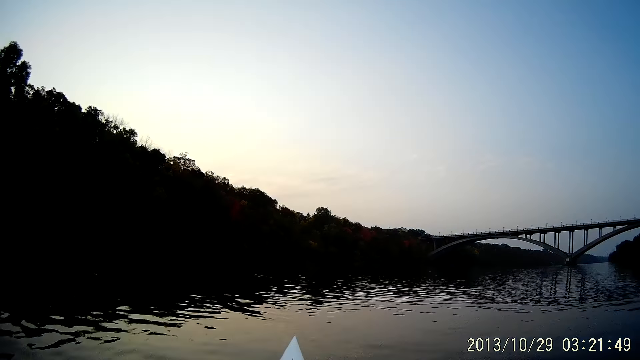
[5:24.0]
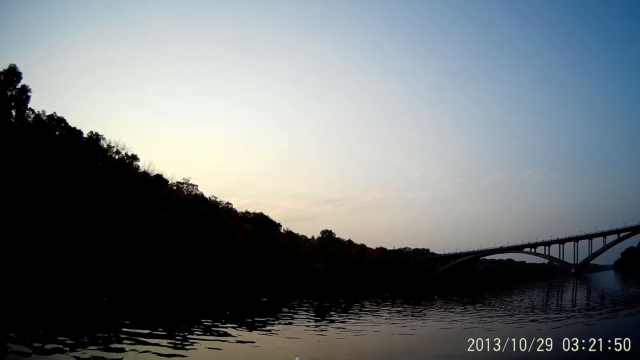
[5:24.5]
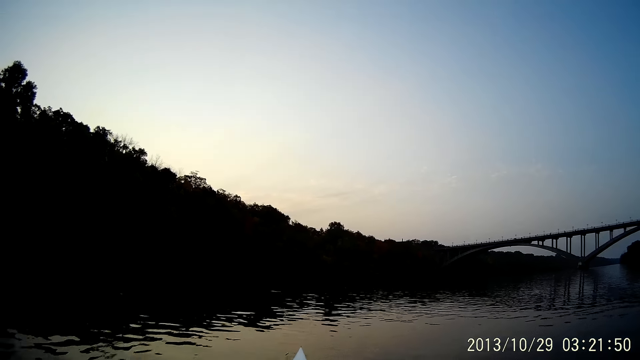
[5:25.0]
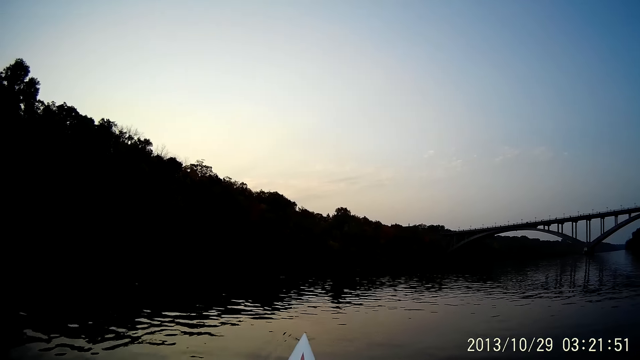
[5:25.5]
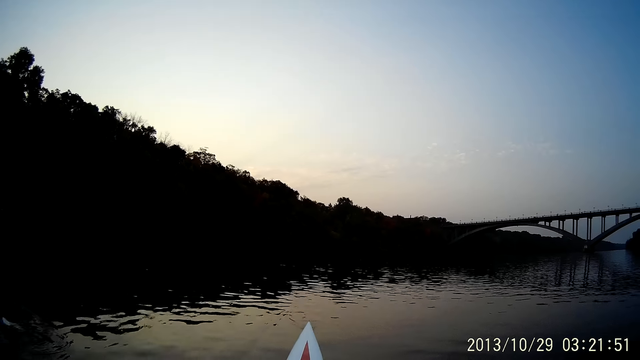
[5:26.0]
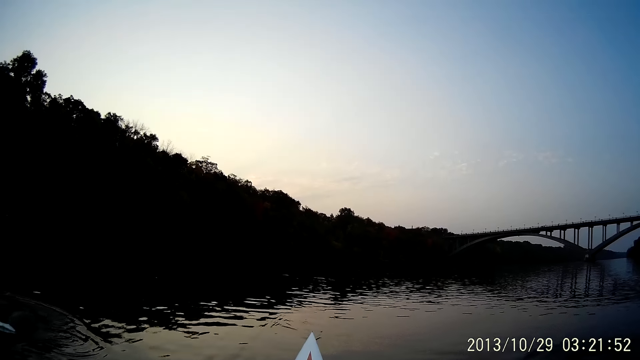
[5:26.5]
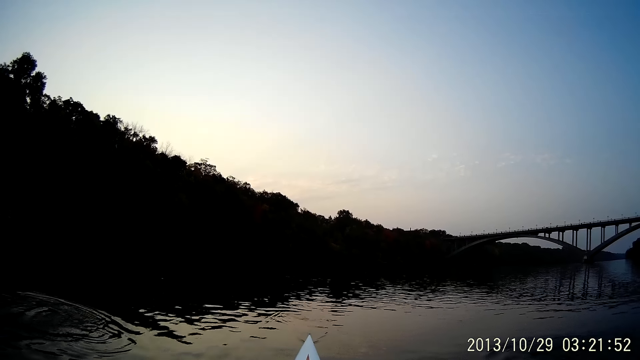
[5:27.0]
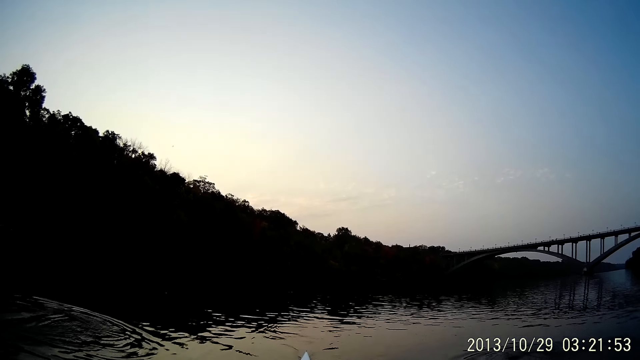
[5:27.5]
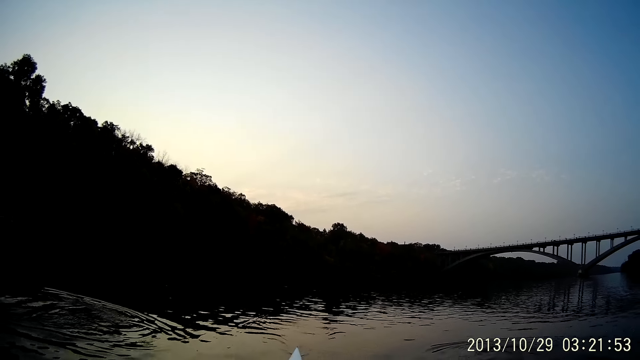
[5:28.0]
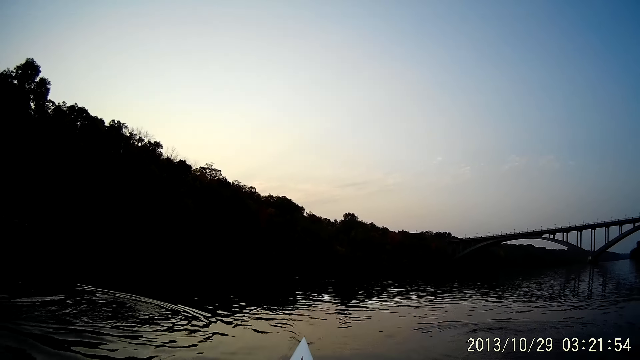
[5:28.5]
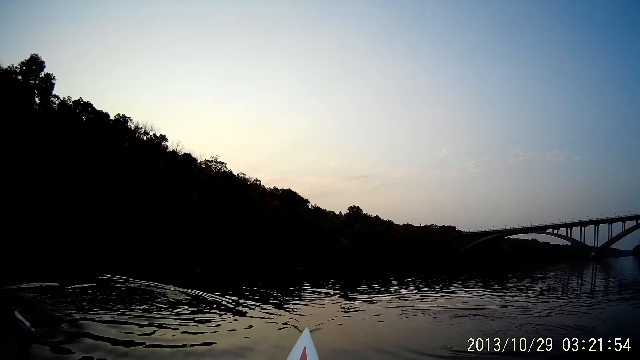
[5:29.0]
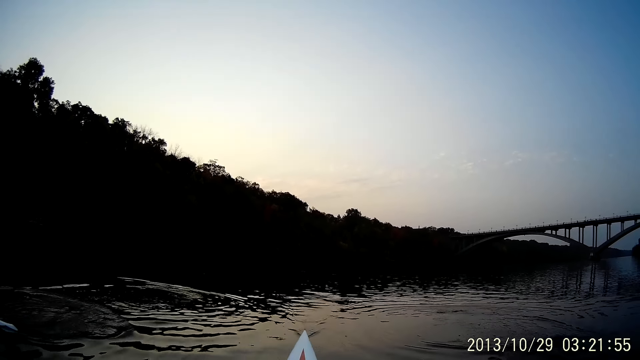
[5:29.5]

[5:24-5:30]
The camera wearer rides a boat at the river.

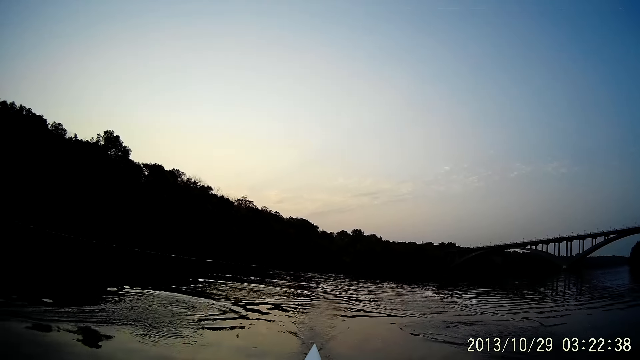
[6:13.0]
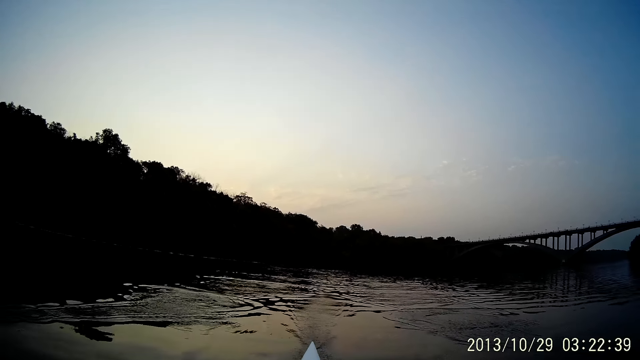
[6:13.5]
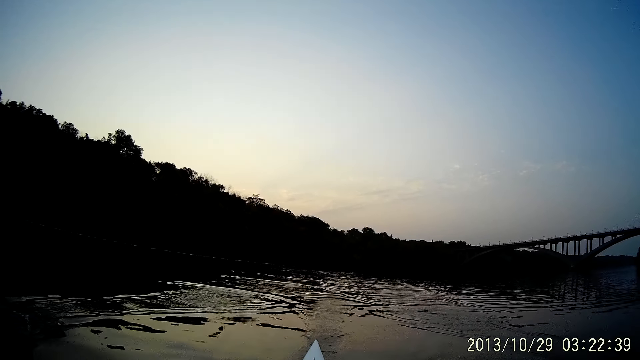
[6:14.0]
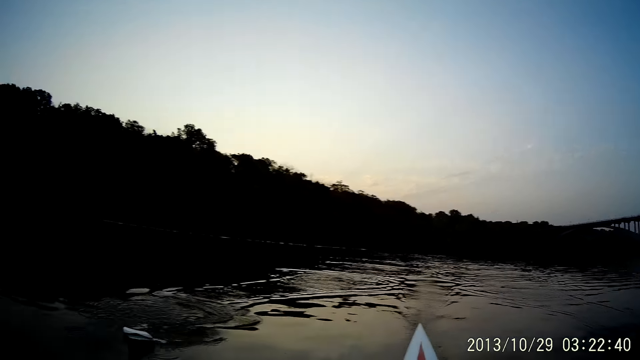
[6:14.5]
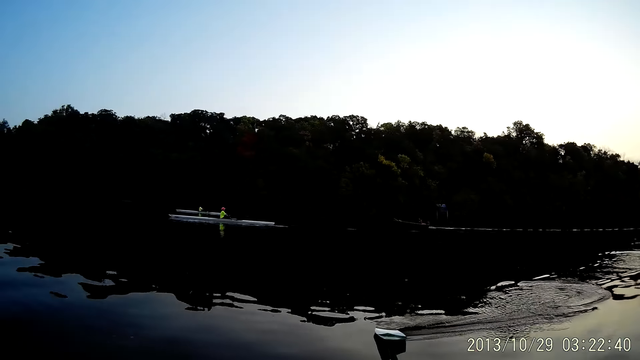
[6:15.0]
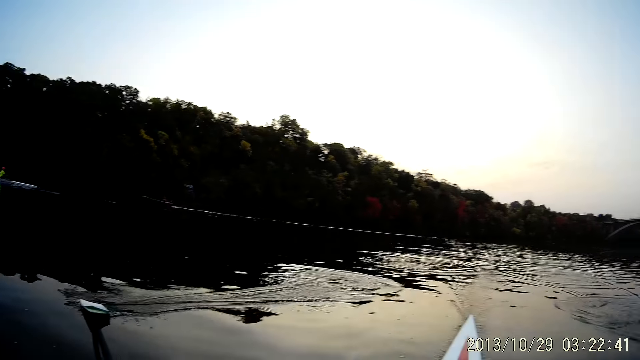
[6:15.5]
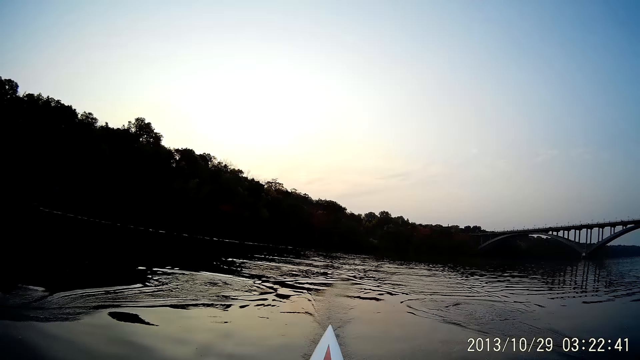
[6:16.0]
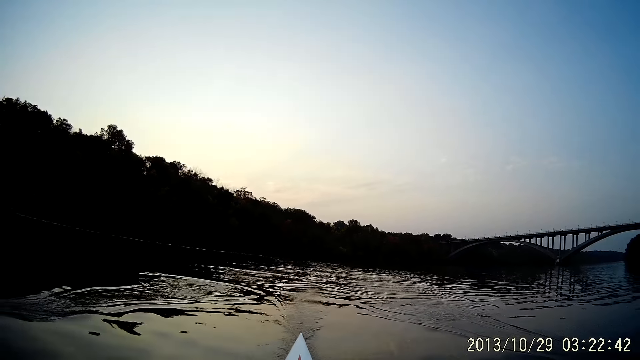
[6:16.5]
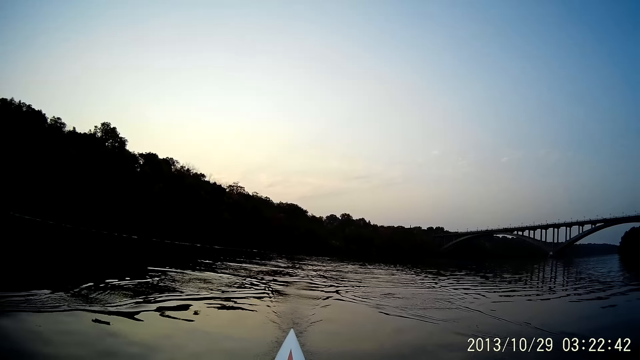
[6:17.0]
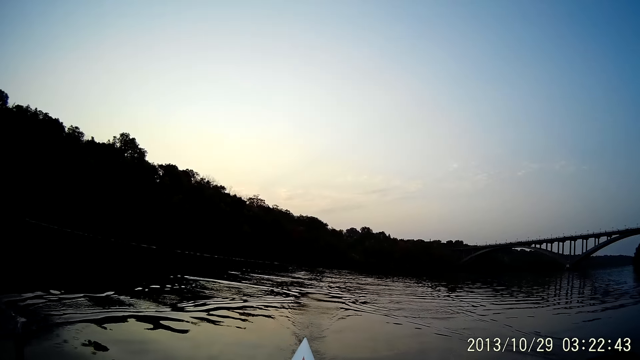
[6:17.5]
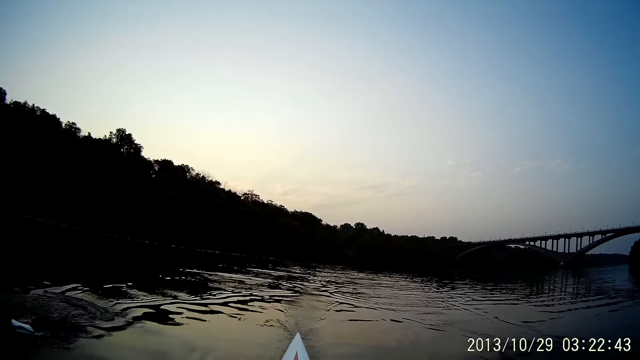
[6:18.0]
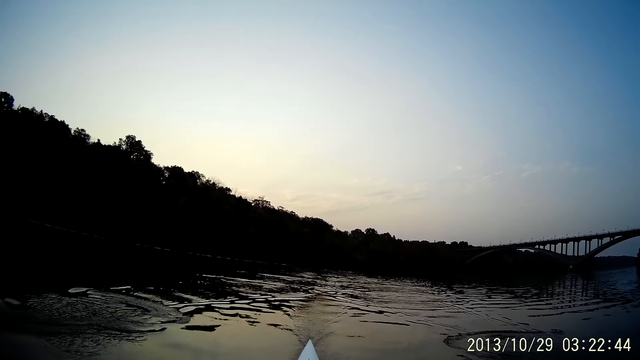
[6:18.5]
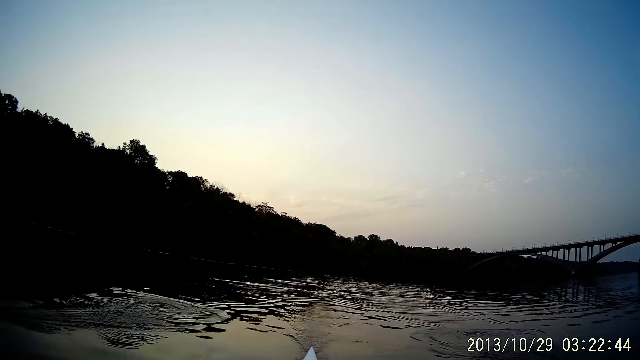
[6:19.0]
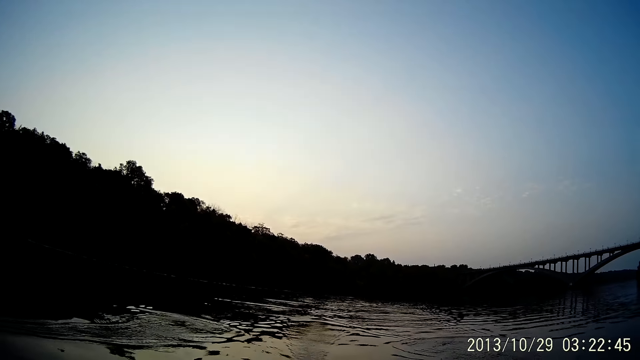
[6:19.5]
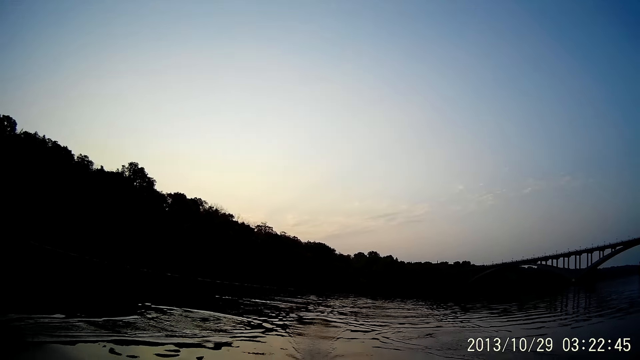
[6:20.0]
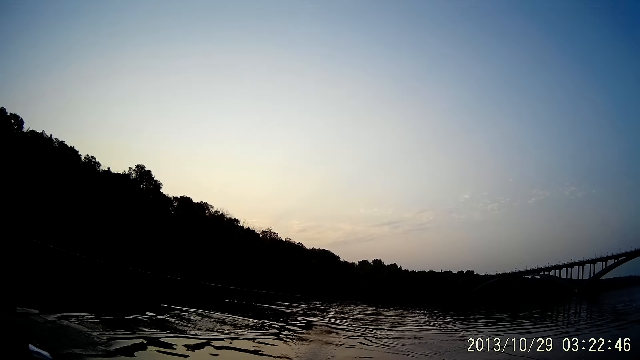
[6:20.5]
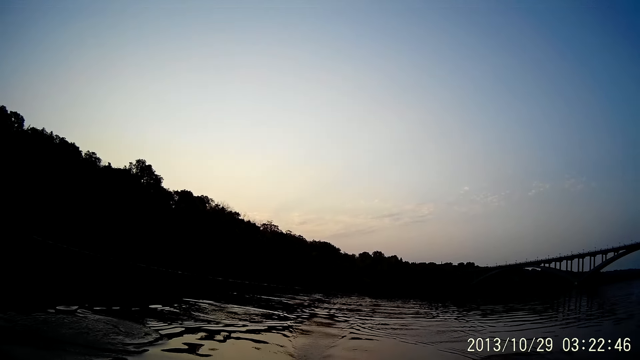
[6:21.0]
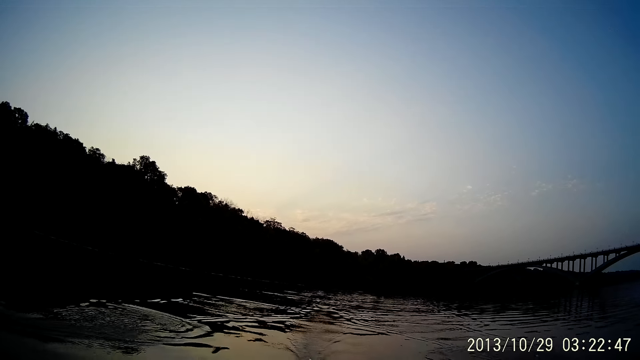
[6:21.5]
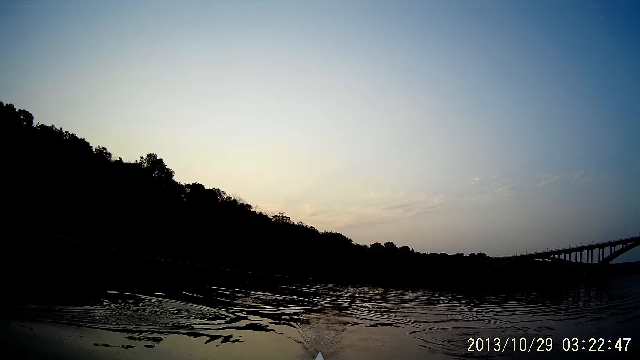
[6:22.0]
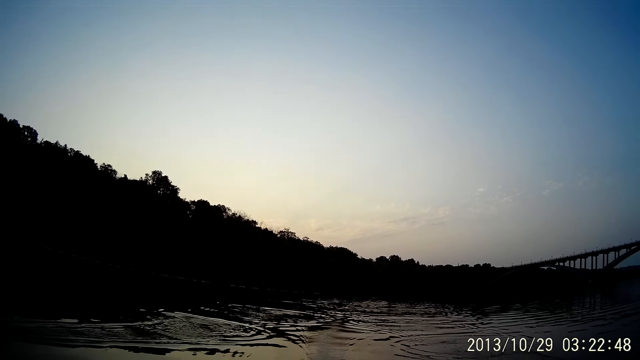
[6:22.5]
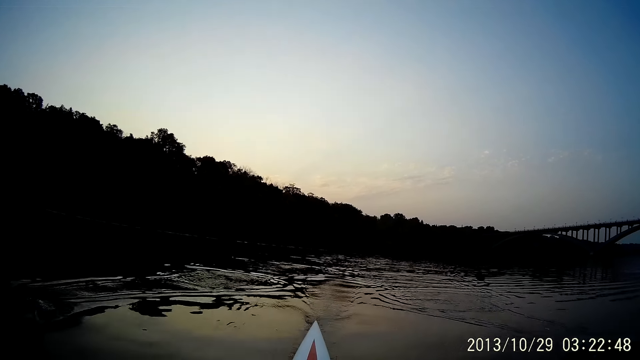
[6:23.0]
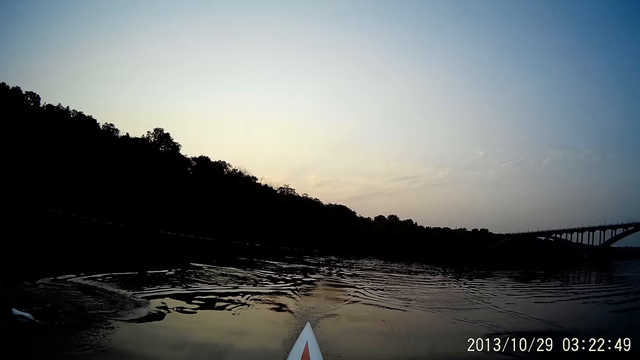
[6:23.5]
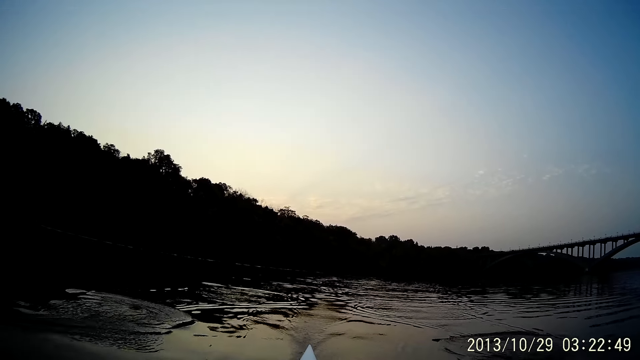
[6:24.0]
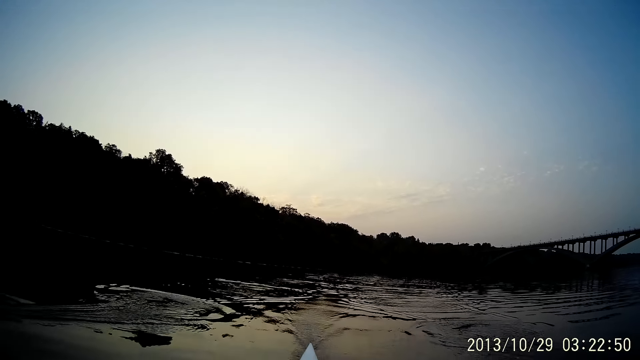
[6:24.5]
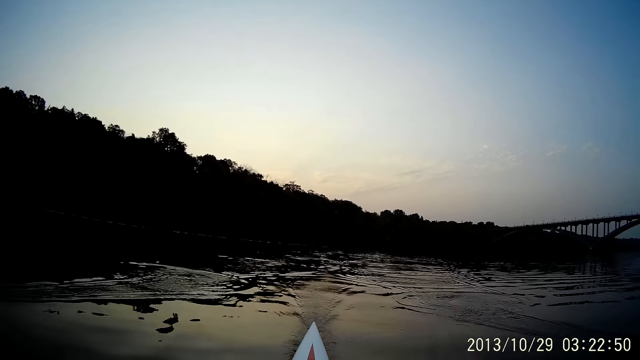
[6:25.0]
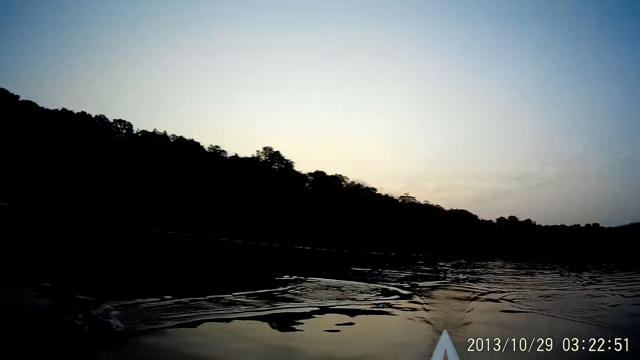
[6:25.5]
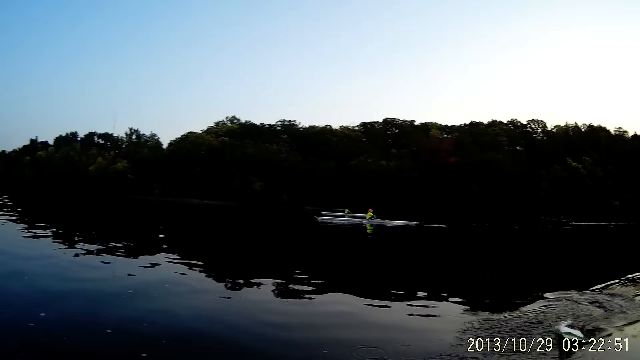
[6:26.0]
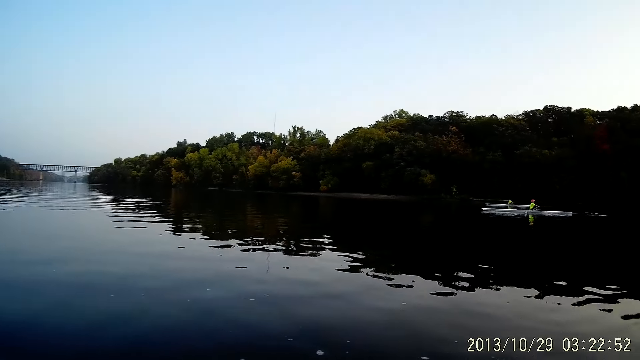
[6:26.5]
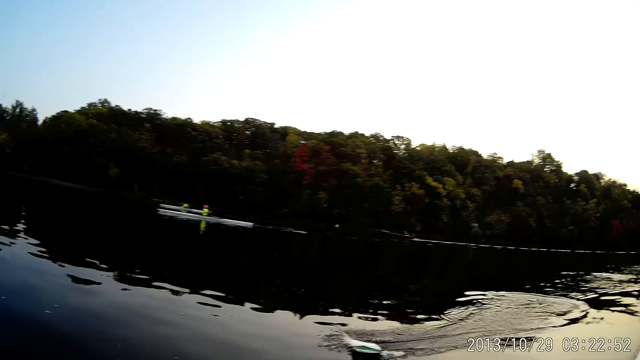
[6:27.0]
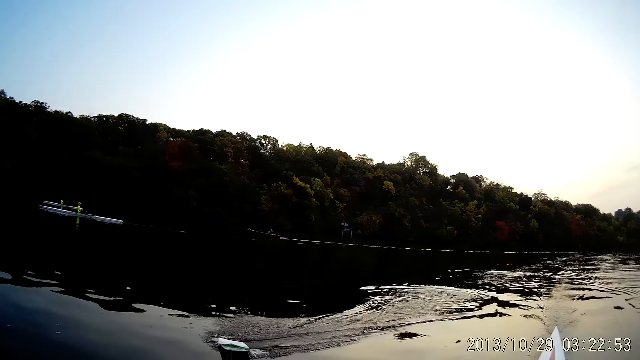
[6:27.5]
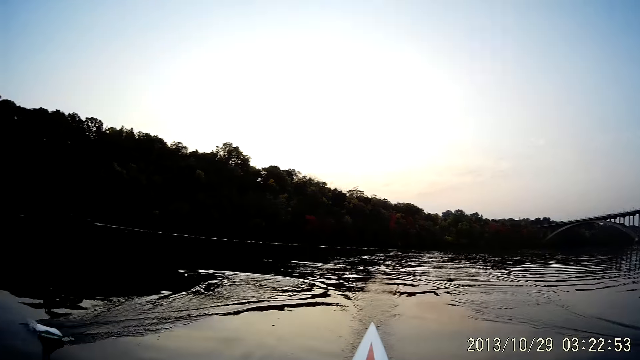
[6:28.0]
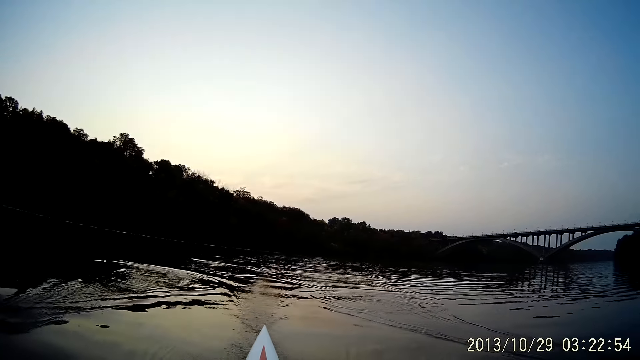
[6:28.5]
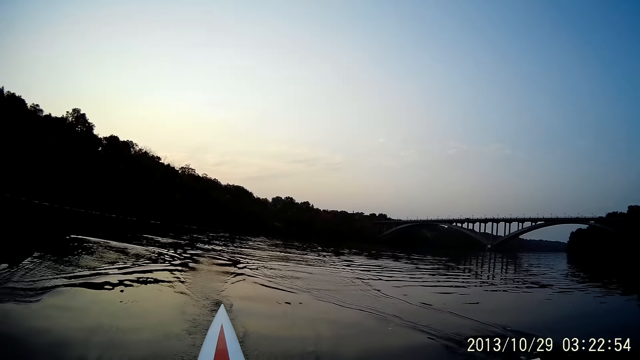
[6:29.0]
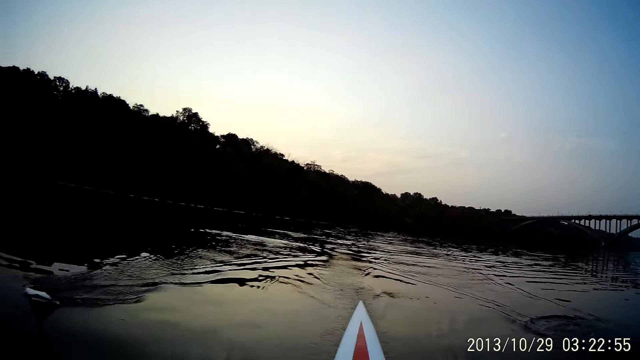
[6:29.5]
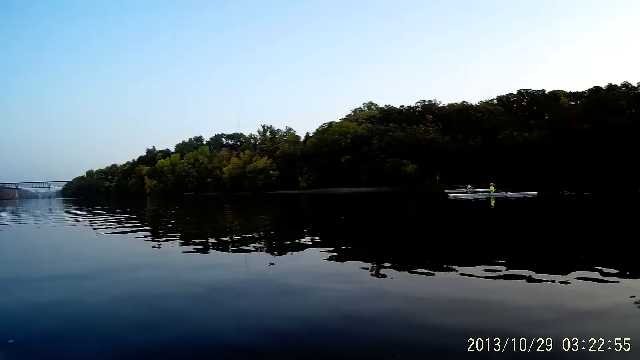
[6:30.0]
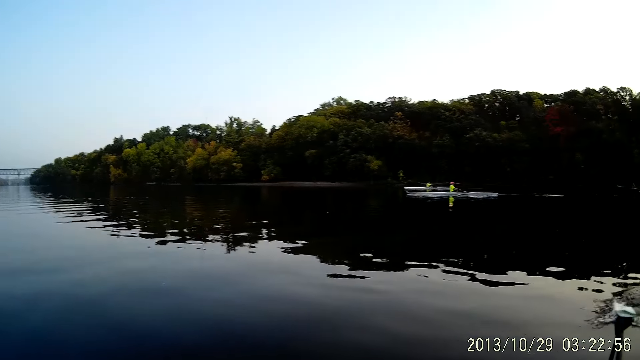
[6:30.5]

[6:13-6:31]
The camera wearer moves the boat oars in the river. They ride a boat at the river.
